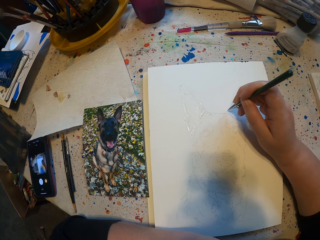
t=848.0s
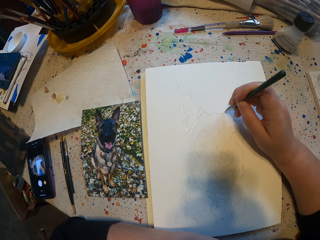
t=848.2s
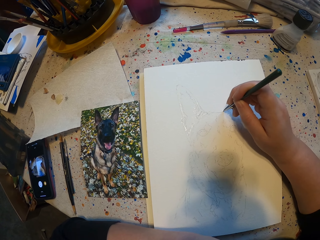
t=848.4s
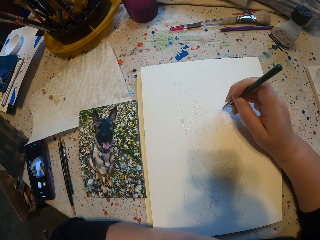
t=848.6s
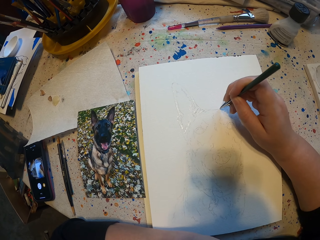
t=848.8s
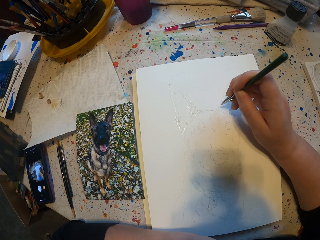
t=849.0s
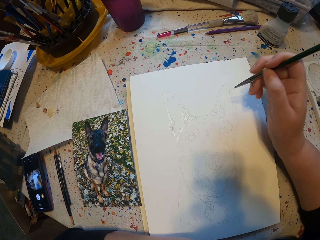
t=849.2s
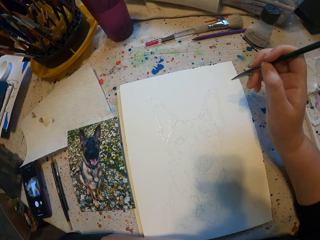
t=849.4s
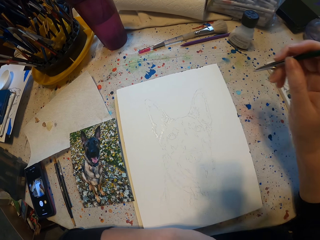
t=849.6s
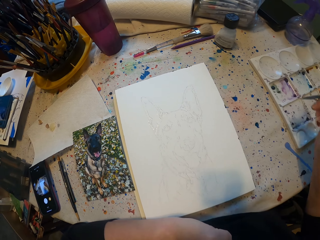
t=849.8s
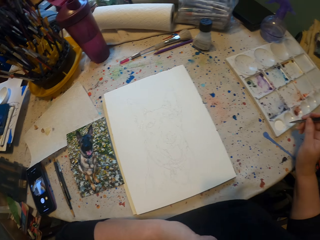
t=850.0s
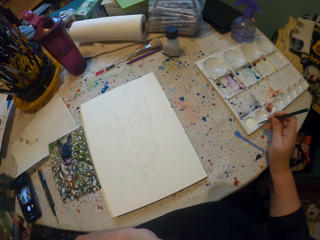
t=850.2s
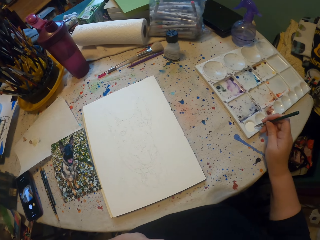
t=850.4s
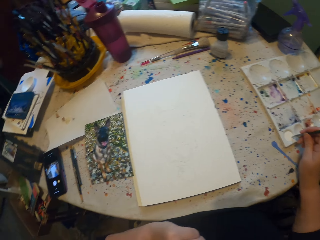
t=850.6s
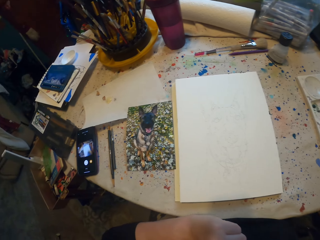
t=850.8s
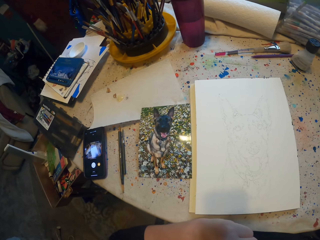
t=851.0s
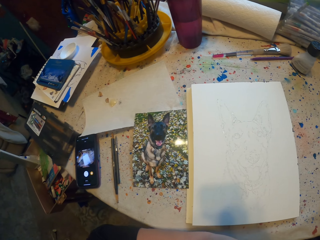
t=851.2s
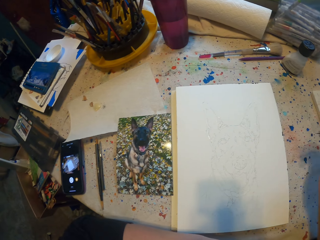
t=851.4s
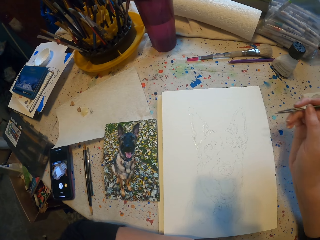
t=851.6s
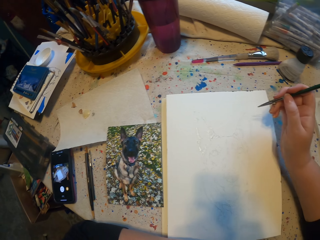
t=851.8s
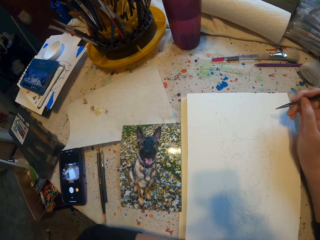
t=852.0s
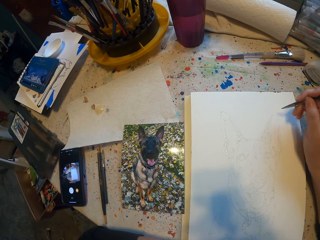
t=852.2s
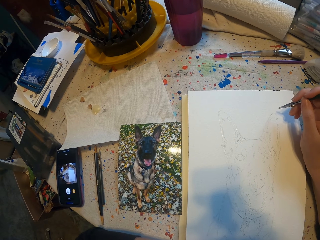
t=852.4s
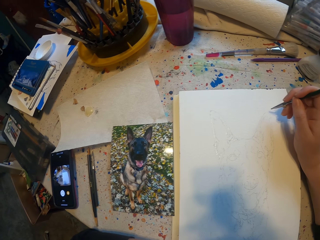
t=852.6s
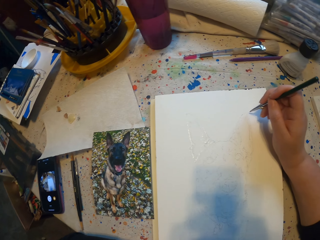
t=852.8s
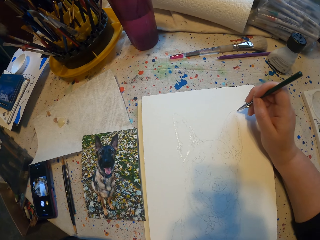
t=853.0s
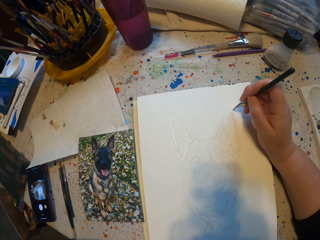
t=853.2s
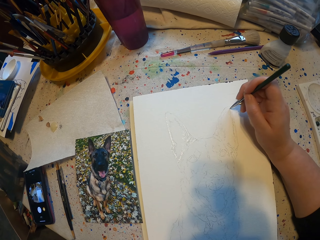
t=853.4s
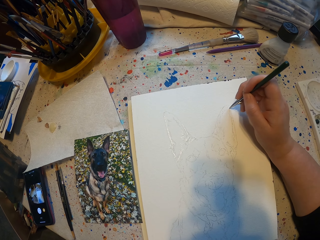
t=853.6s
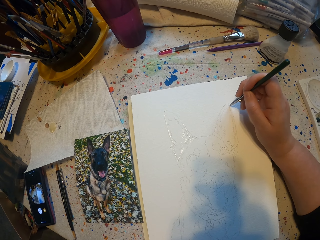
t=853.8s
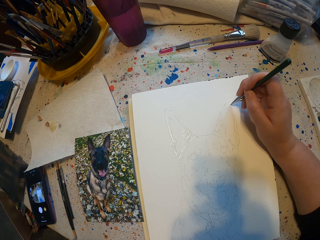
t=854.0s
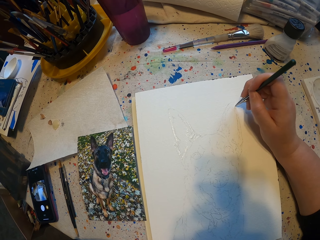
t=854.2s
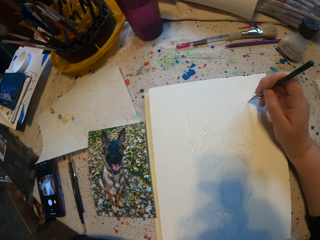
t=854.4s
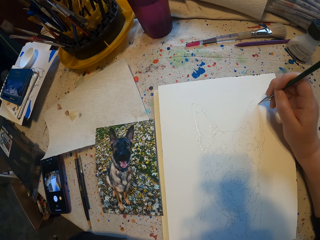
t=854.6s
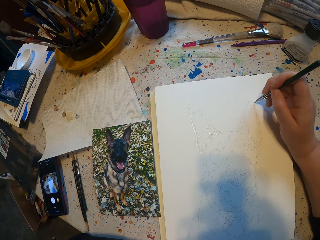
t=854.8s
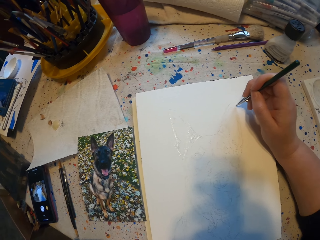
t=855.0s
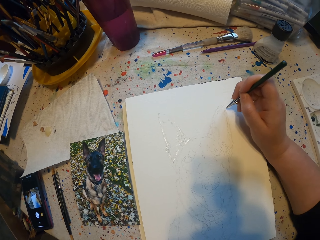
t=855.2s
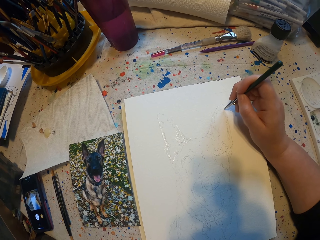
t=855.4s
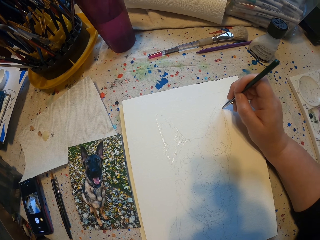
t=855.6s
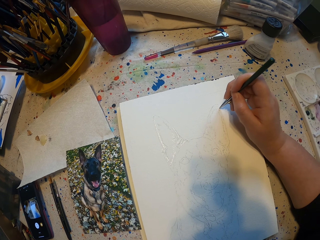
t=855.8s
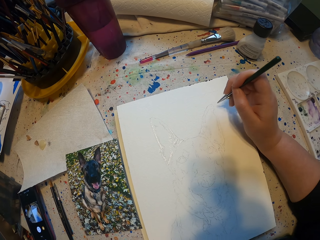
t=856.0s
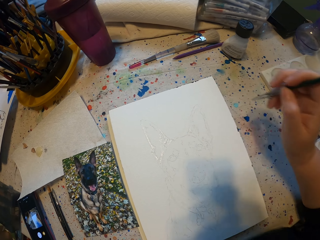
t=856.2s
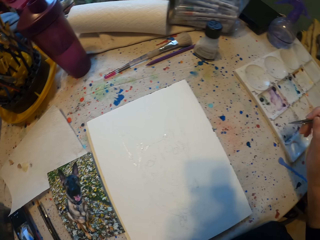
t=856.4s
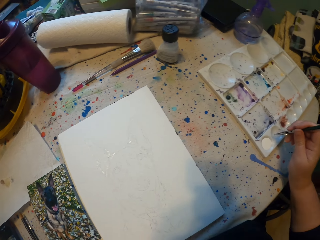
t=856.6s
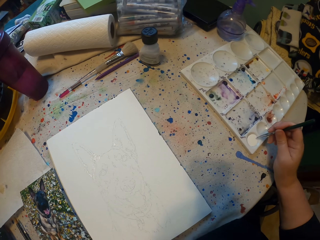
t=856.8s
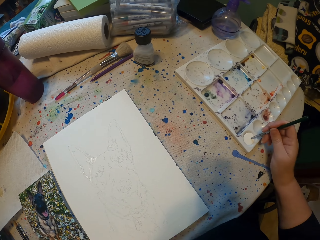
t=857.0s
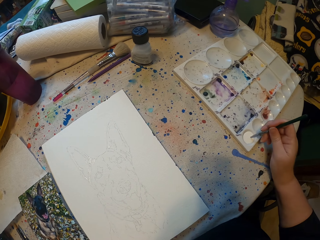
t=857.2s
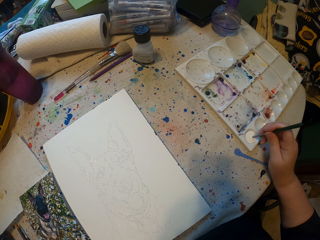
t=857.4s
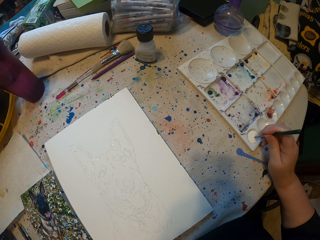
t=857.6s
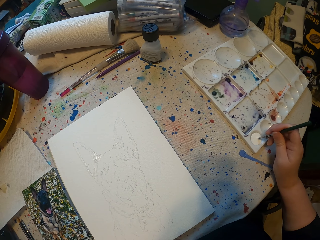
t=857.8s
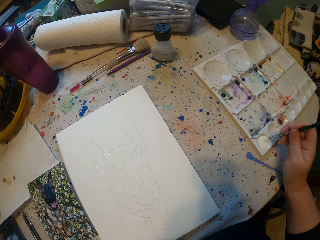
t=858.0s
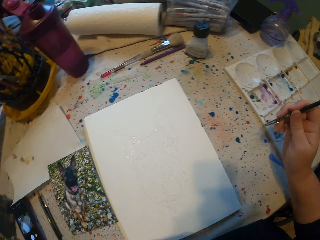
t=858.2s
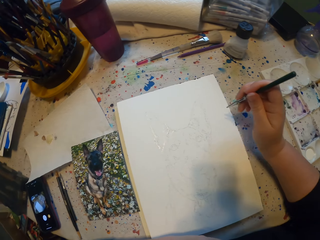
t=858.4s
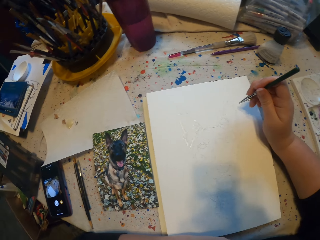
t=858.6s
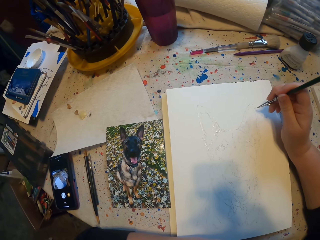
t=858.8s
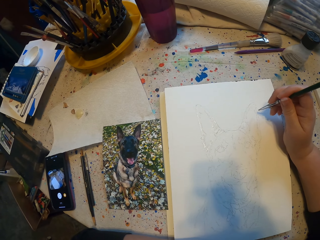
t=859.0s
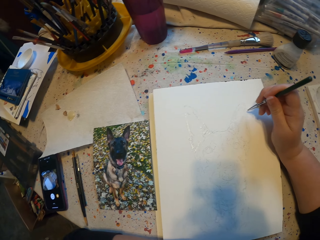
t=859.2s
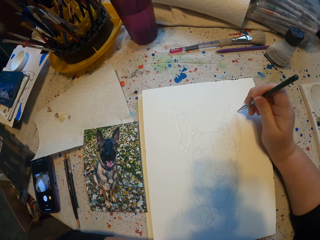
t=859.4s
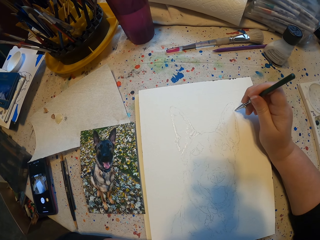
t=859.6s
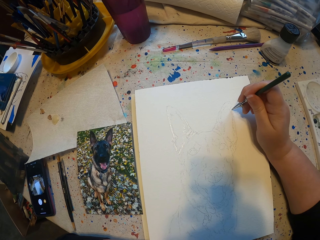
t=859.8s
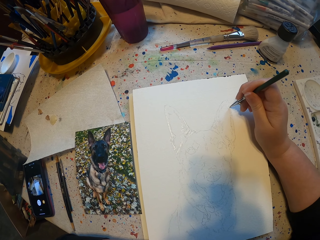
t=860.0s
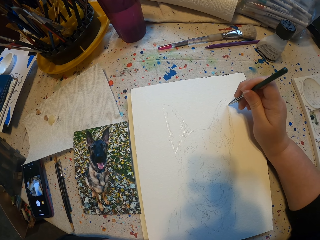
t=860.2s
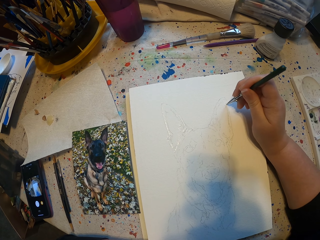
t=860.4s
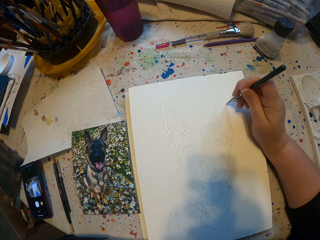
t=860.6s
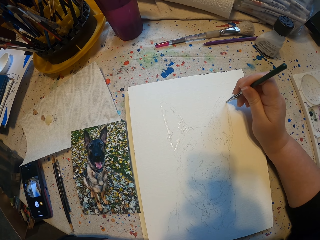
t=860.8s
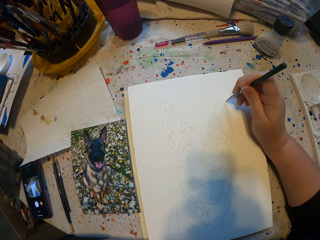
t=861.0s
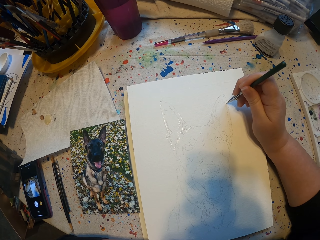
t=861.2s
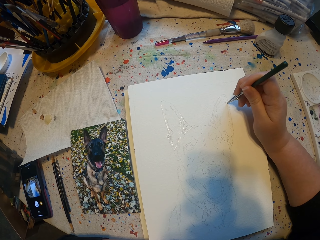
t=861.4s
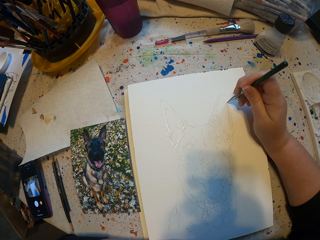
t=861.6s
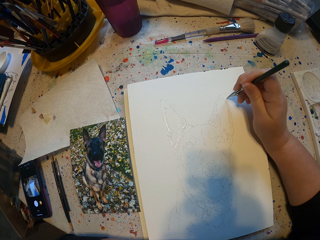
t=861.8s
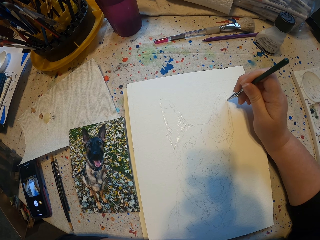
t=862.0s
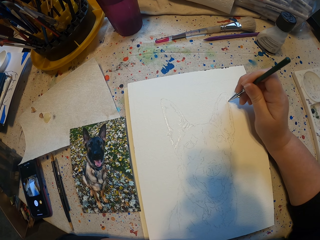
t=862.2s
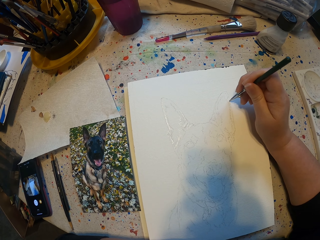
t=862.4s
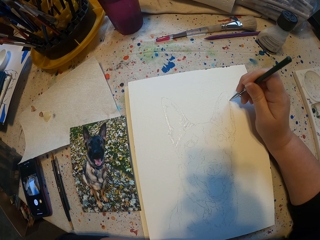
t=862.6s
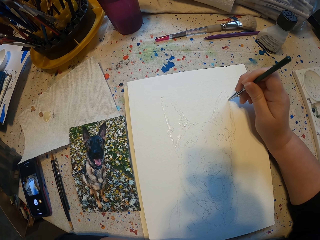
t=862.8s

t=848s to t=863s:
The camera wearer puts the brush in the paint. They sketch on a book. They put the brush in the paint and sketch on the book.

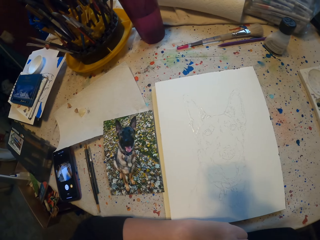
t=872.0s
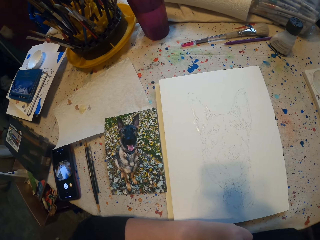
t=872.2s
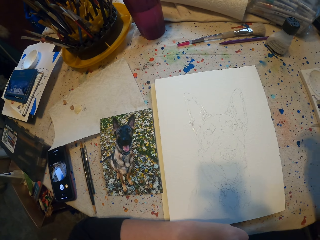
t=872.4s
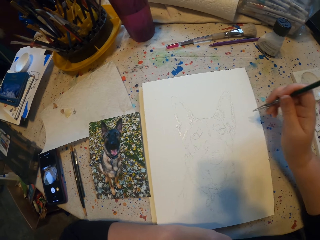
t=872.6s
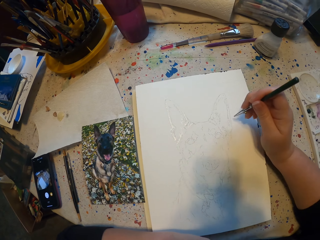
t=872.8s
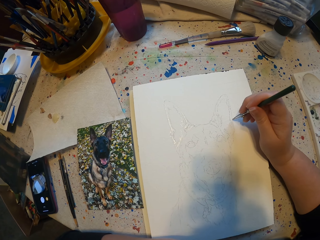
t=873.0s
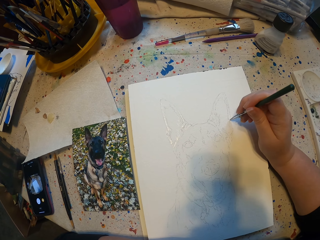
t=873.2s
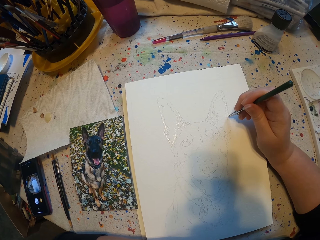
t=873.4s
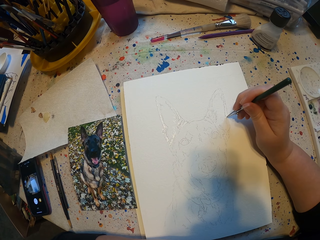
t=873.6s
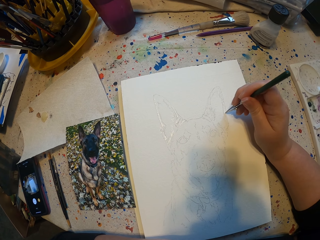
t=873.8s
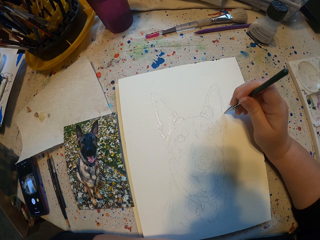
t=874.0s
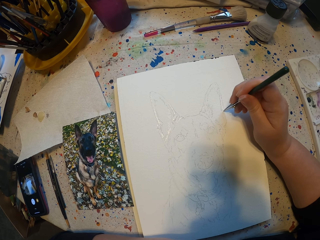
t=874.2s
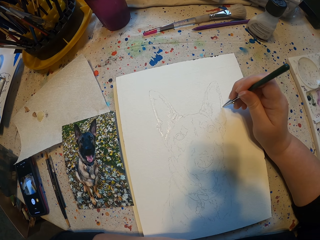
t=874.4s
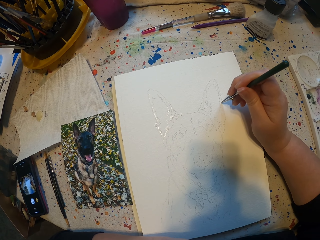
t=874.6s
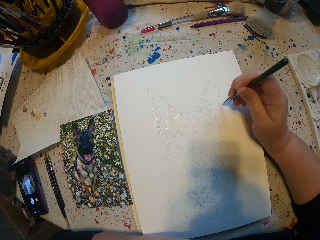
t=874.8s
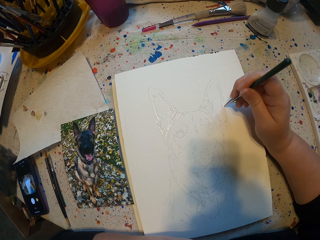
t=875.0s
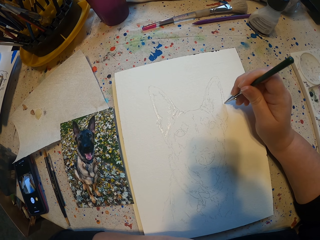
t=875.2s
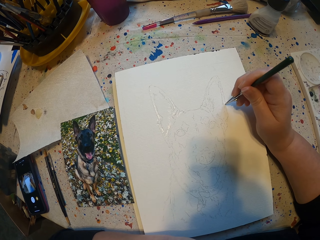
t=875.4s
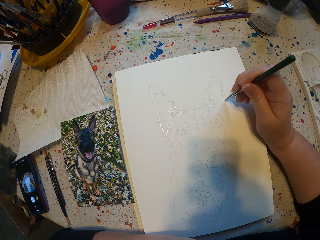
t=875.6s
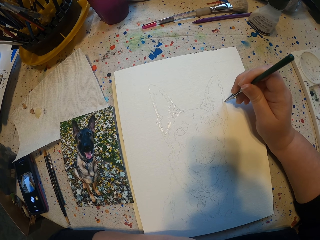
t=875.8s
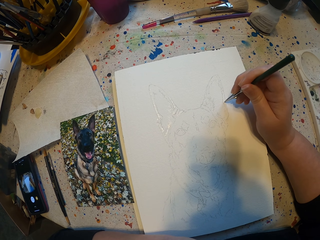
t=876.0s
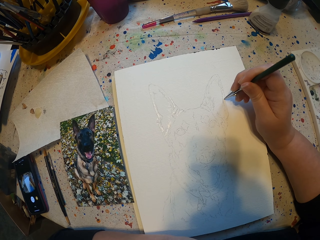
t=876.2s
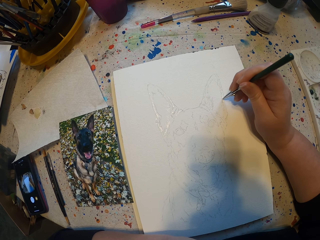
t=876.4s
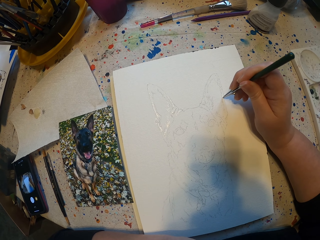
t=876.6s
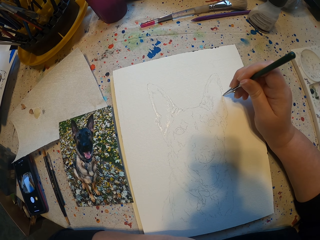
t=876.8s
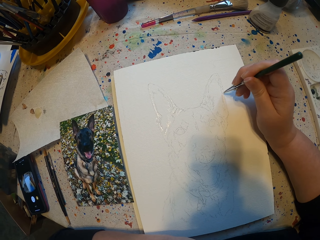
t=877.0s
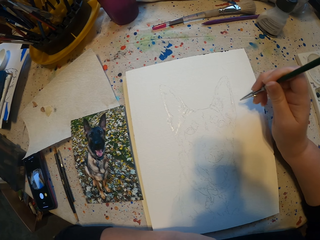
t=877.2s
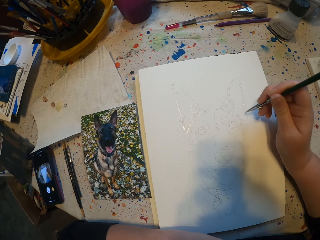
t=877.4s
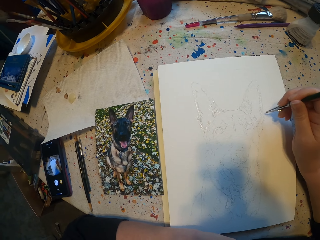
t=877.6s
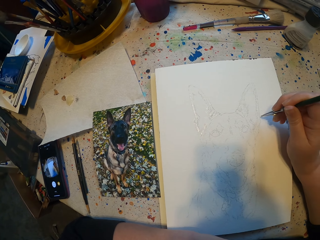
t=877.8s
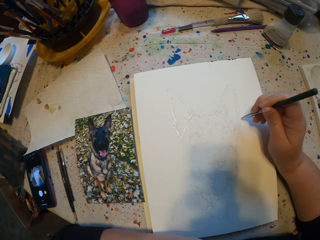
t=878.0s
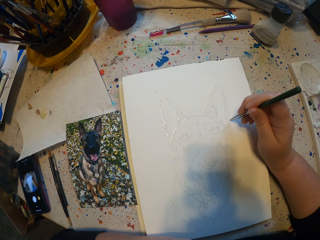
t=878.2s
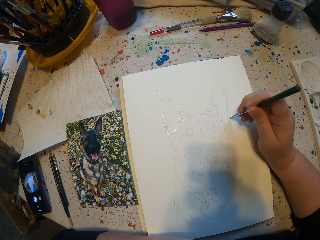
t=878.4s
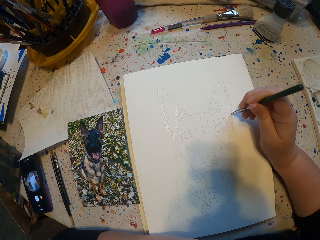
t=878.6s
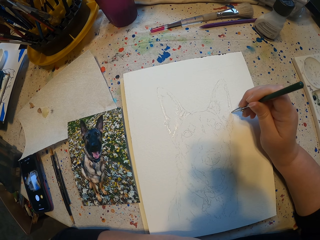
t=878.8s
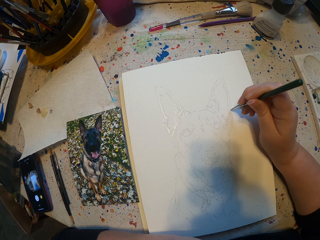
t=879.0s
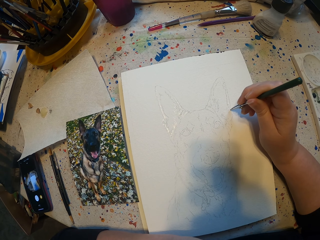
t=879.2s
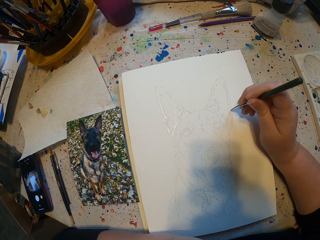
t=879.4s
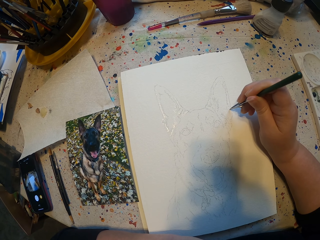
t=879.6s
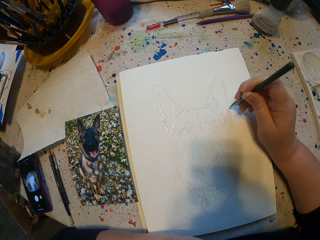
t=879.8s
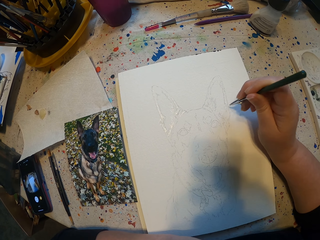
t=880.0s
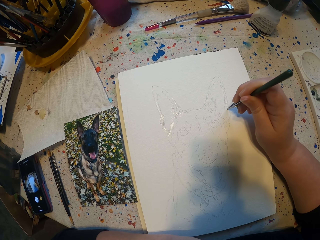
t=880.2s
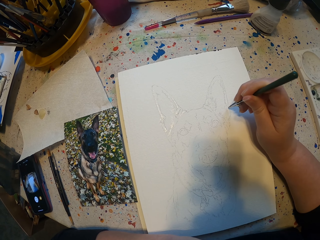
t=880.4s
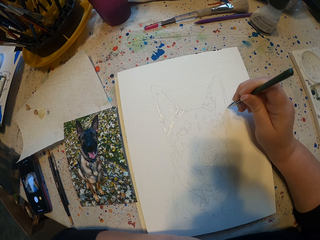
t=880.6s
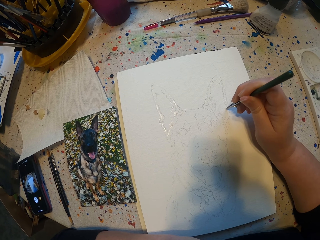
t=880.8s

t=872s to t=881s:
The camera wearer puts the brush in the paint. They sketch on a book.
